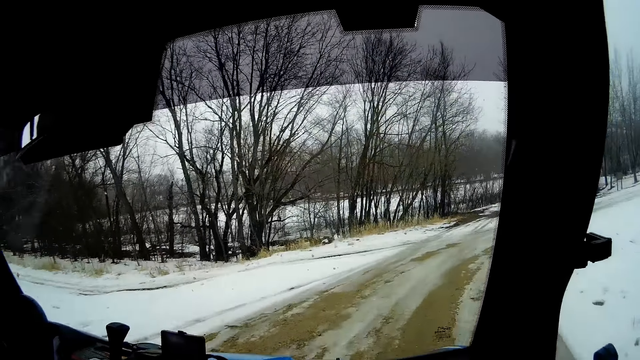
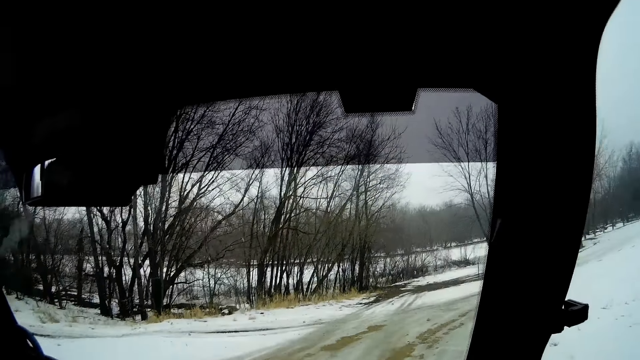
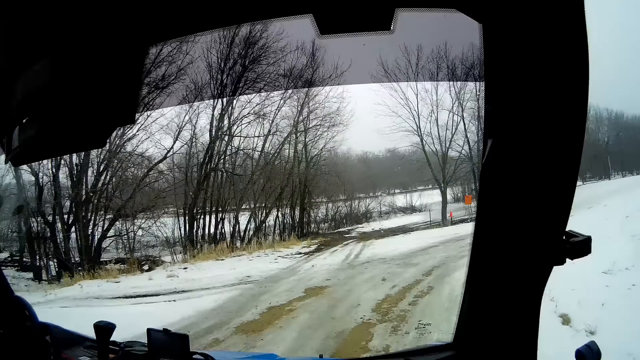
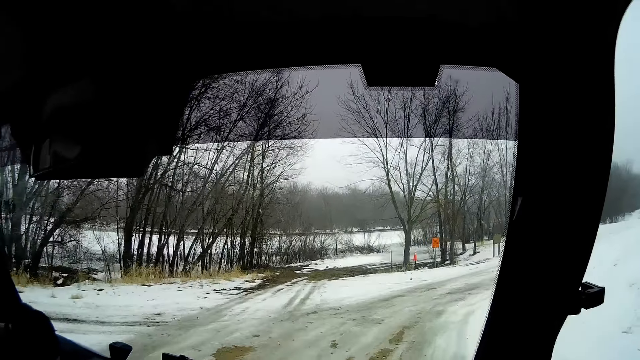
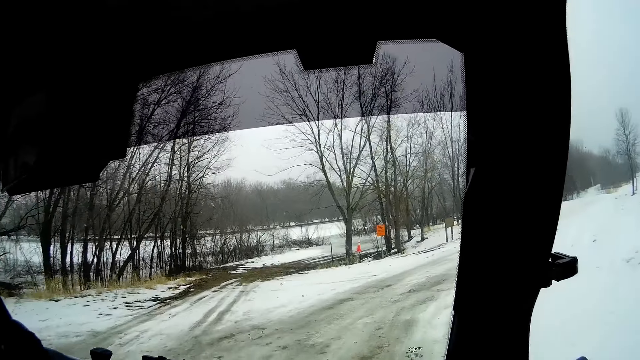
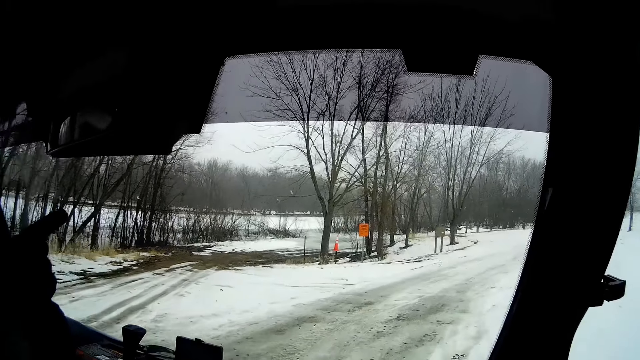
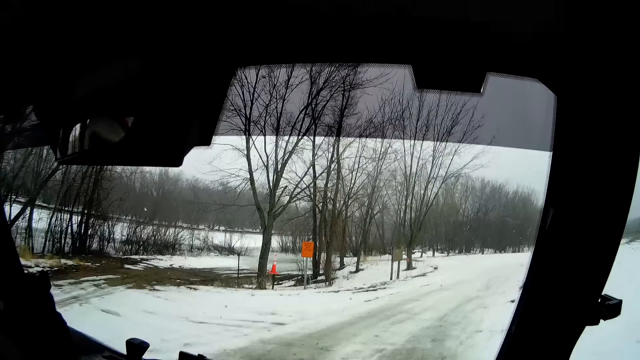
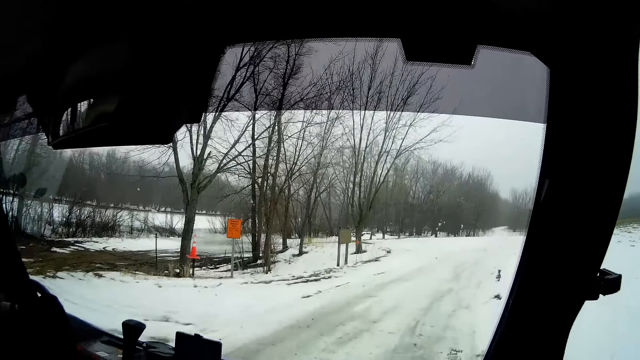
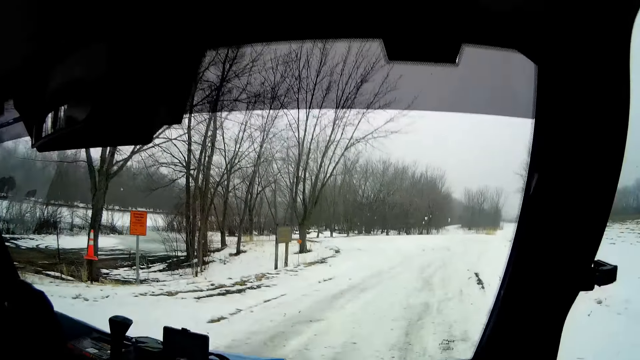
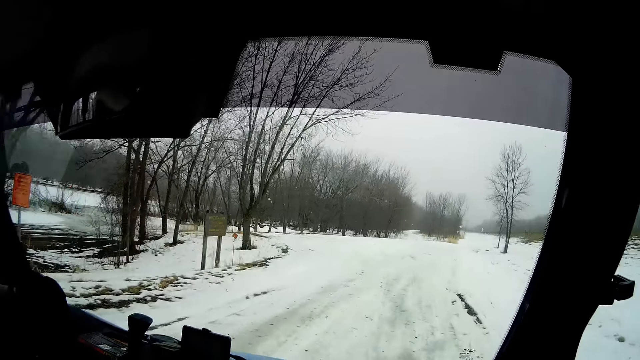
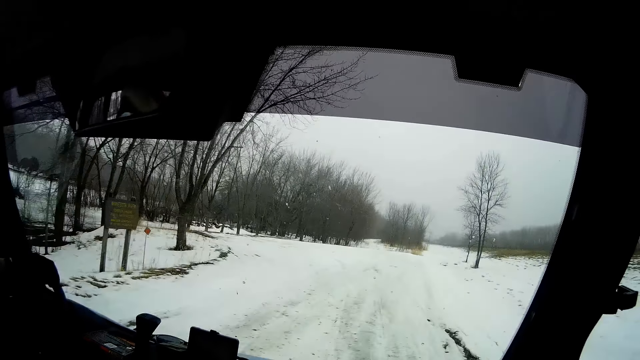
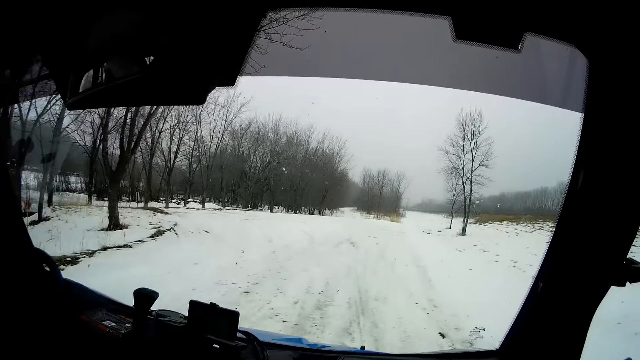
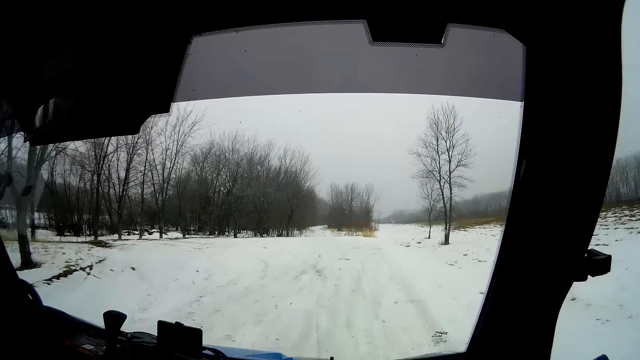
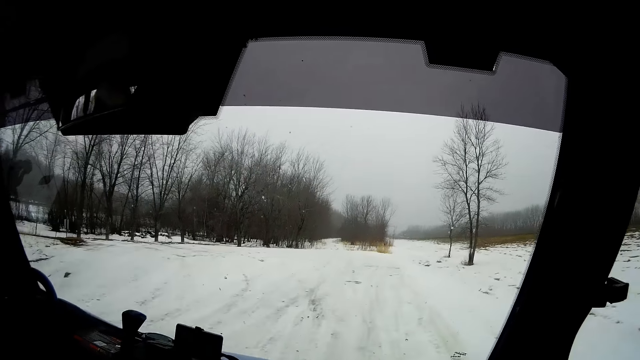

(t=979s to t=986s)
A man drives through the snow.

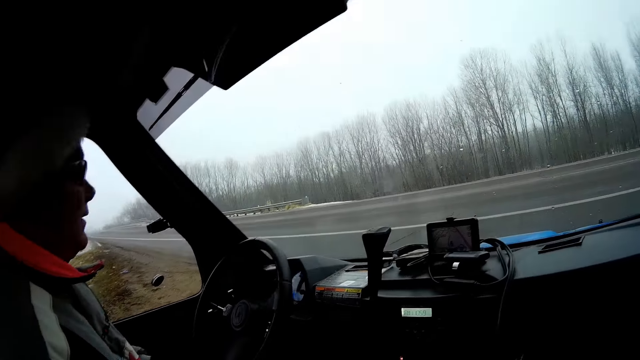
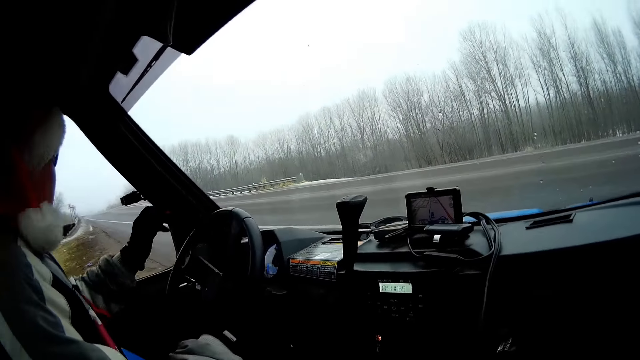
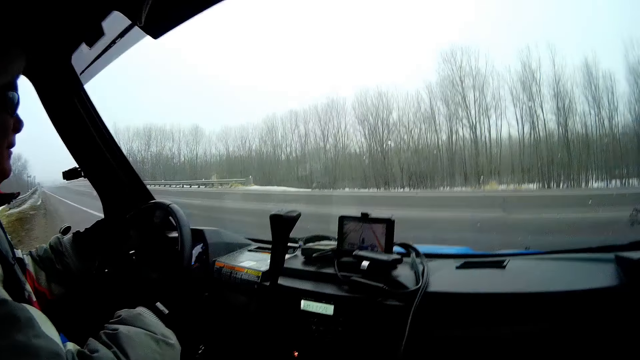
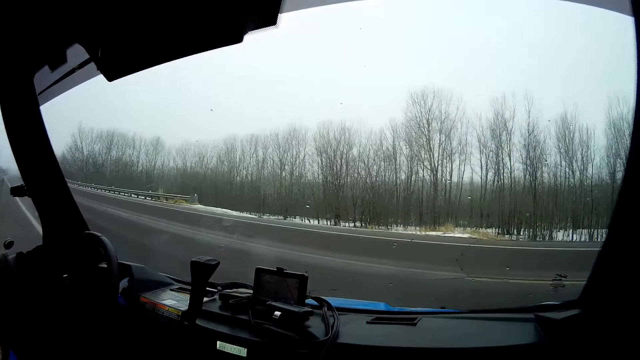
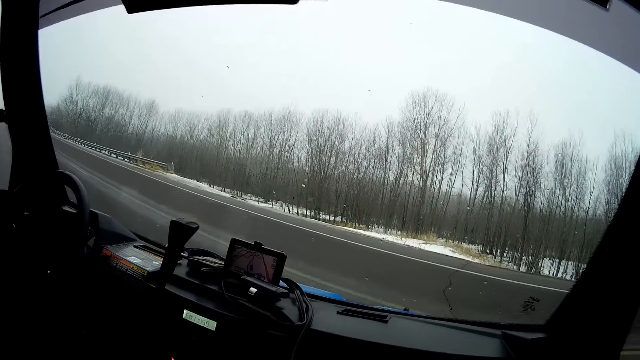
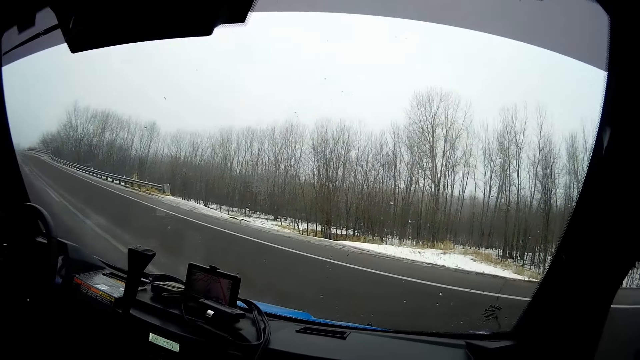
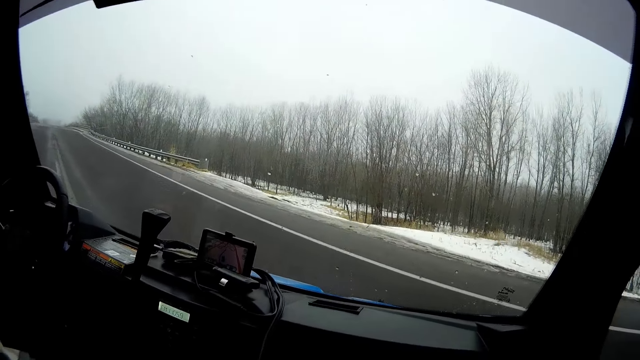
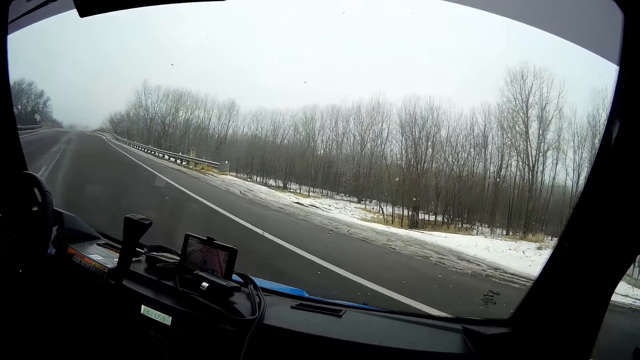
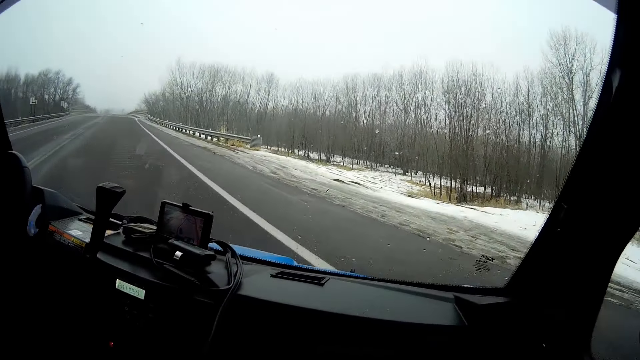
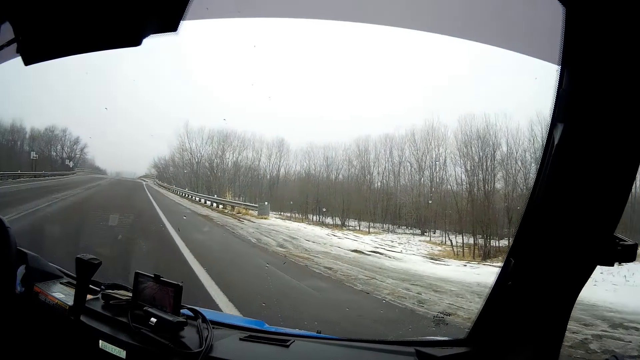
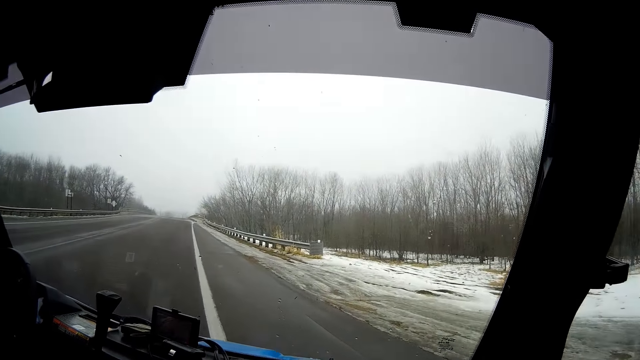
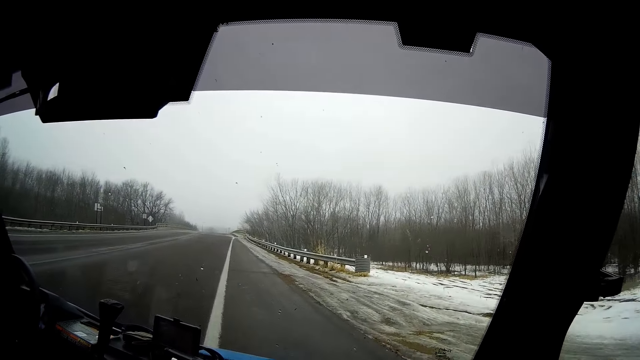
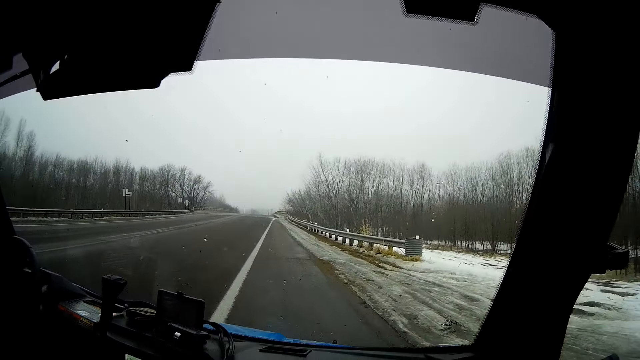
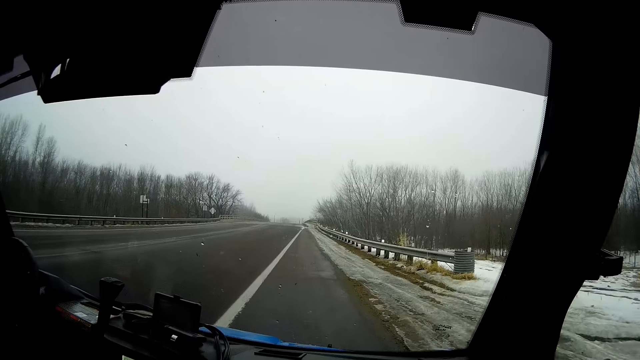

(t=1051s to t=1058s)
A man drives through the tarmac road.

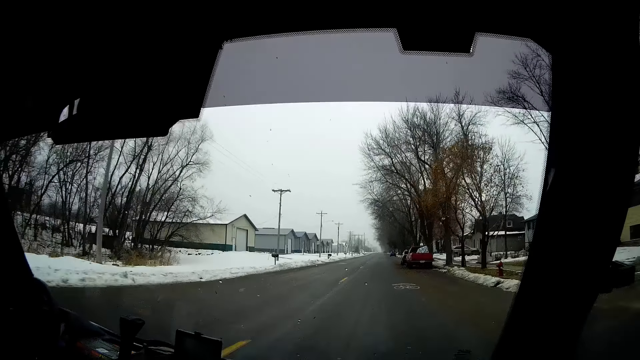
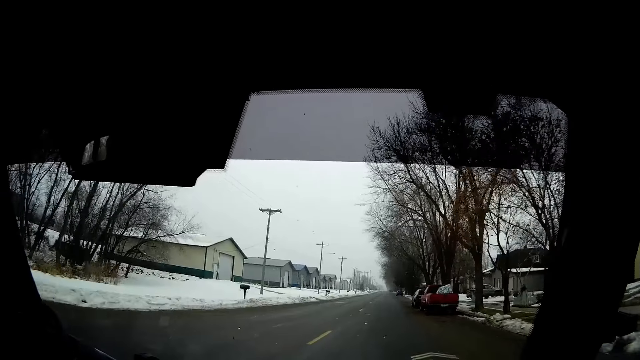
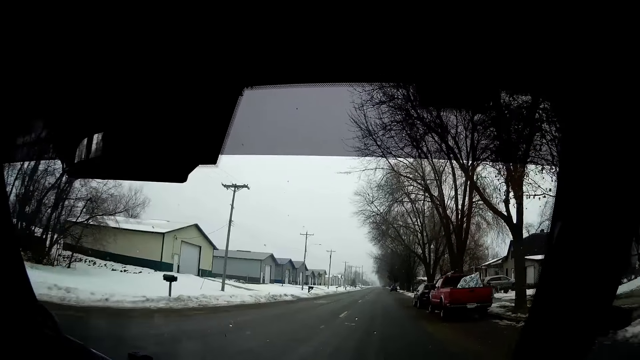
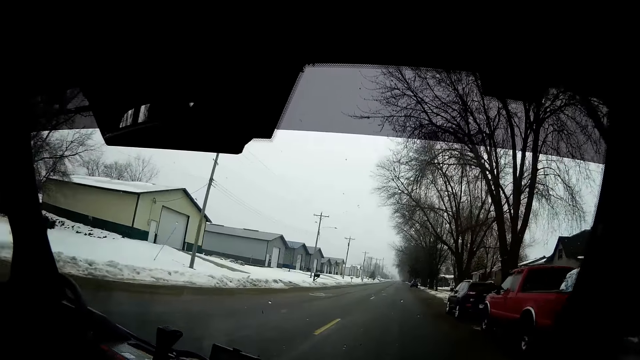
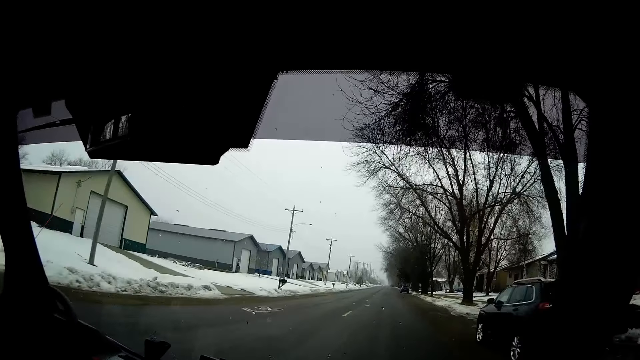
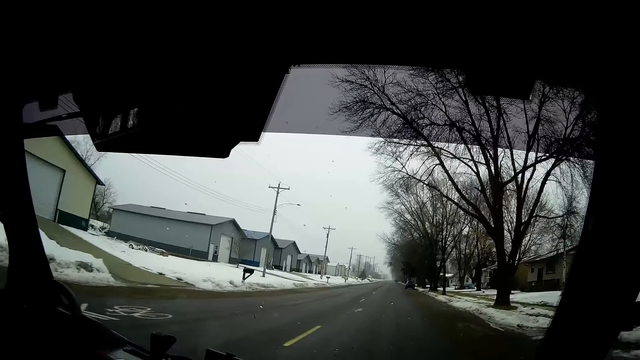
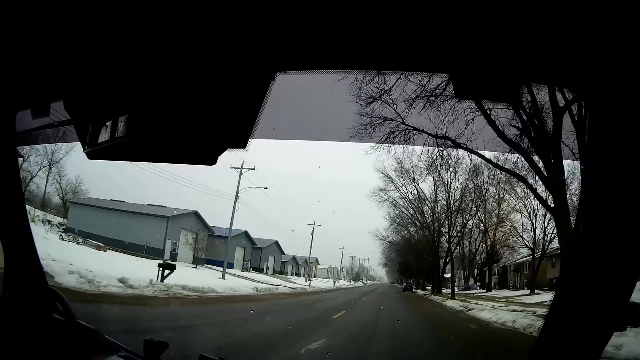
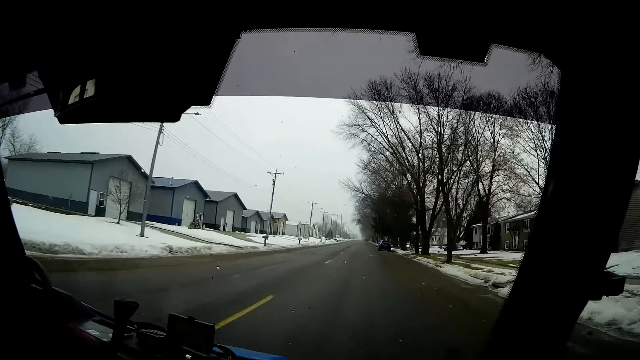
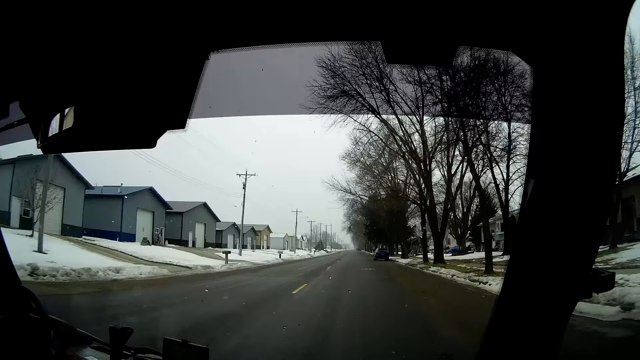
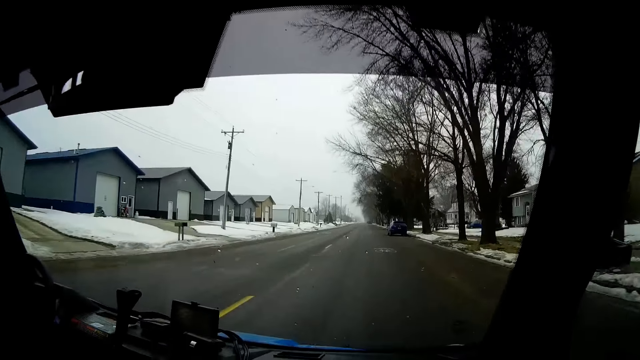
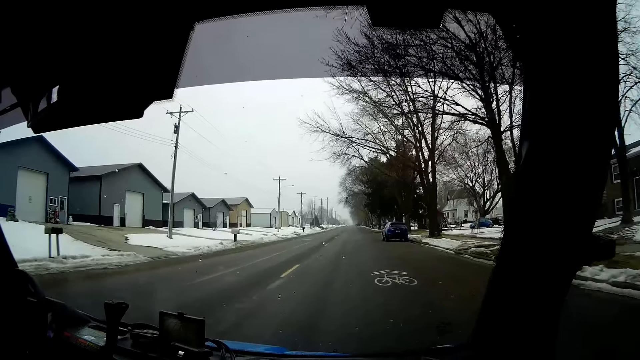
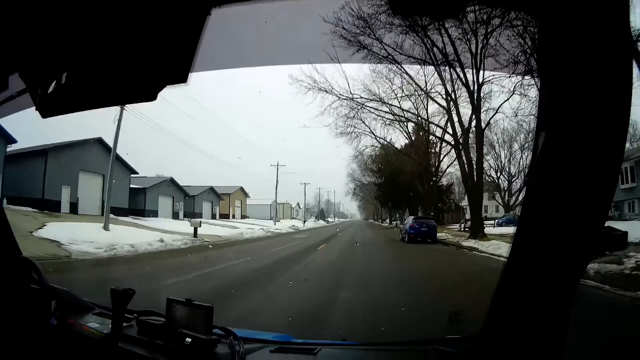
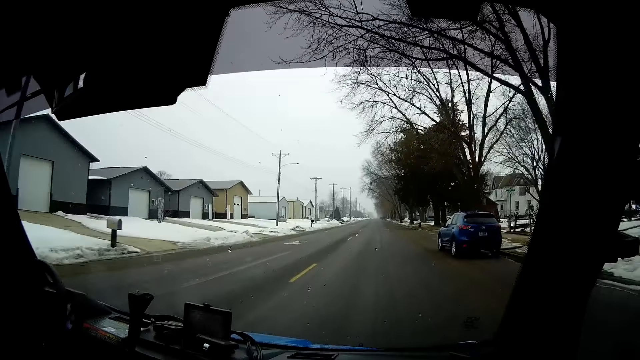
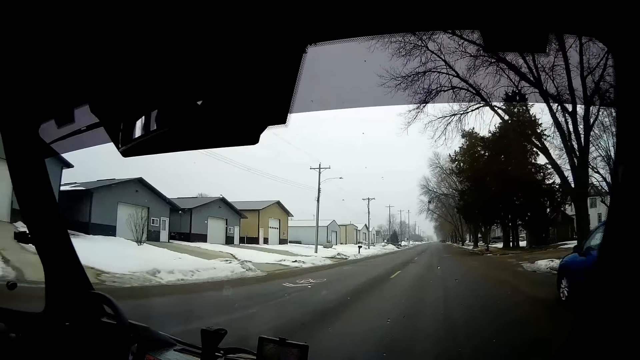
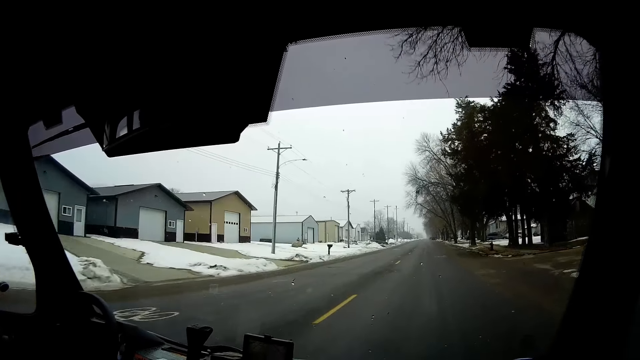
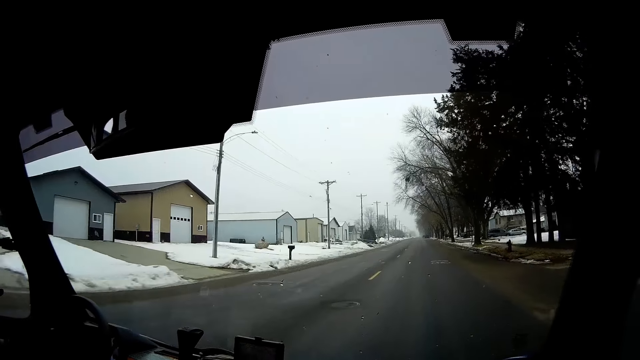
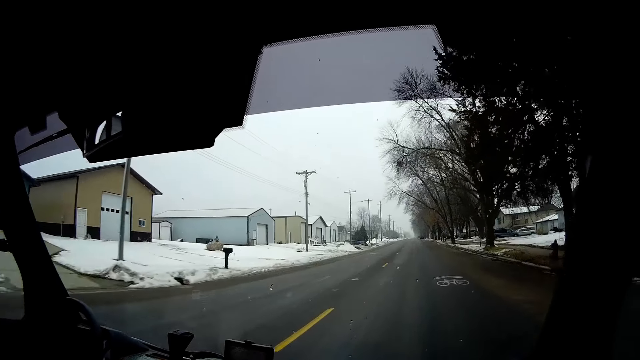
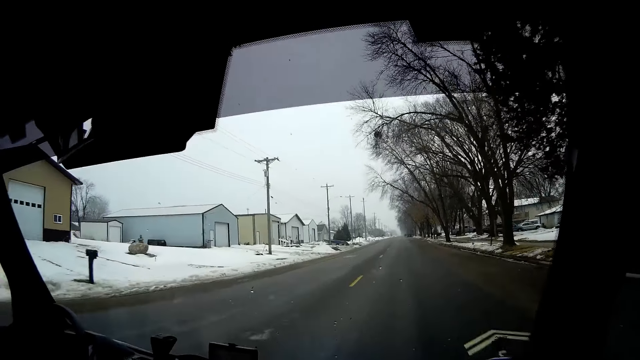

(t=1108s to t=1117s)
The camera wearer looks at the parking vehicles alongside the road.
